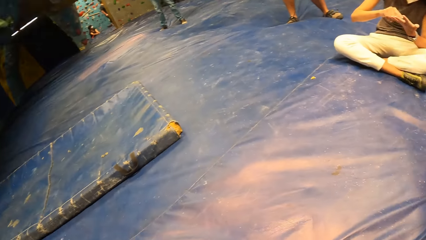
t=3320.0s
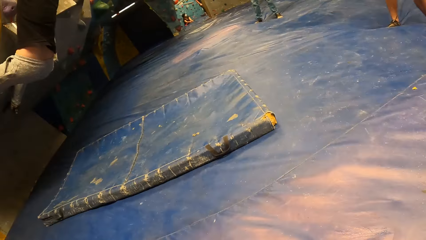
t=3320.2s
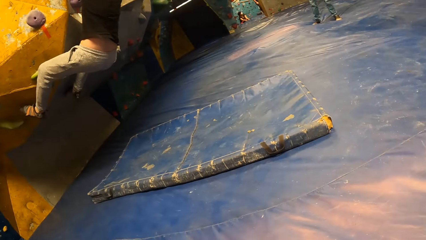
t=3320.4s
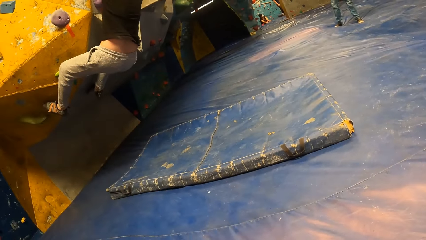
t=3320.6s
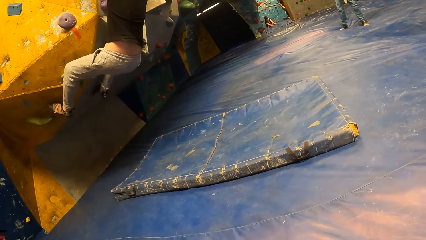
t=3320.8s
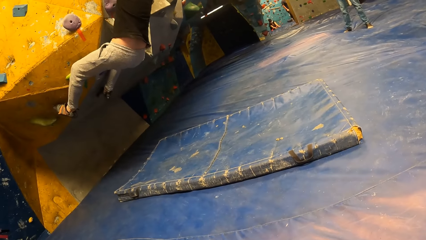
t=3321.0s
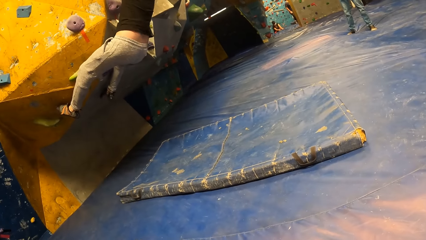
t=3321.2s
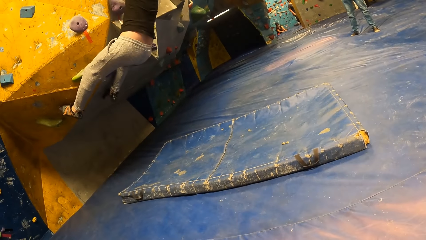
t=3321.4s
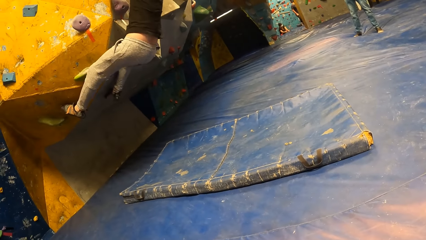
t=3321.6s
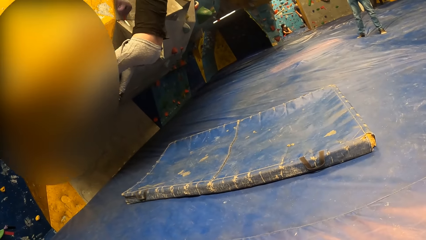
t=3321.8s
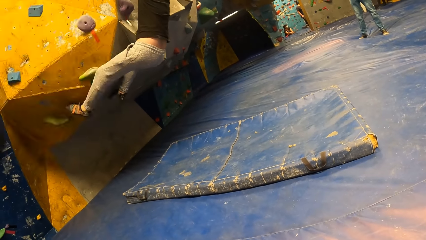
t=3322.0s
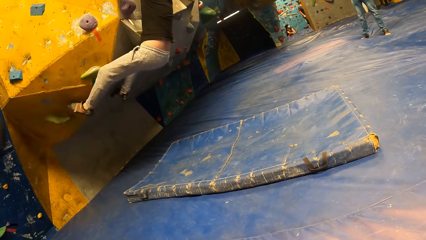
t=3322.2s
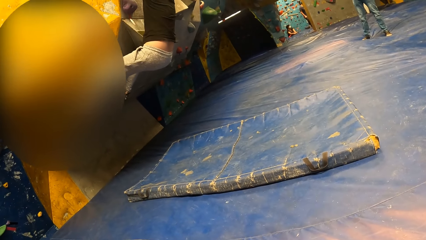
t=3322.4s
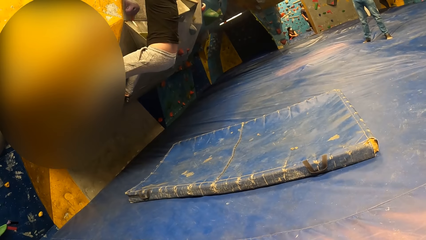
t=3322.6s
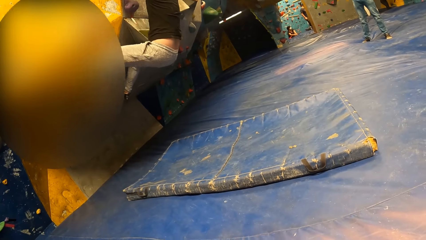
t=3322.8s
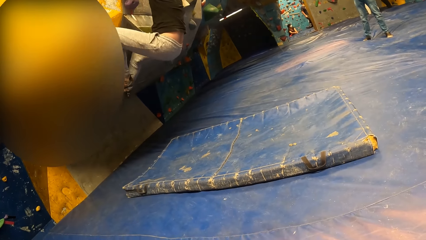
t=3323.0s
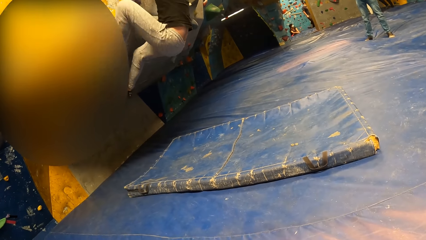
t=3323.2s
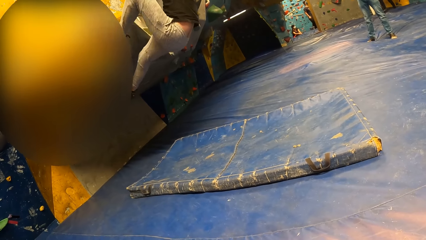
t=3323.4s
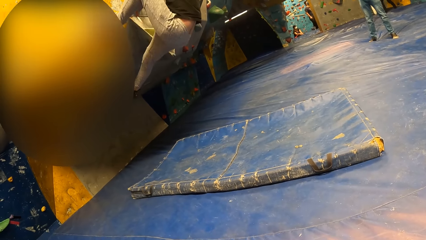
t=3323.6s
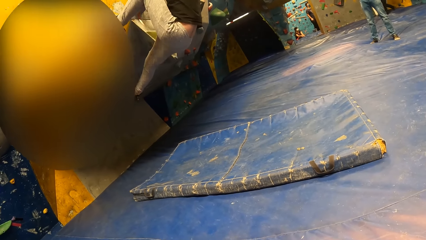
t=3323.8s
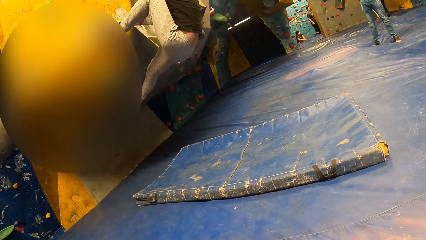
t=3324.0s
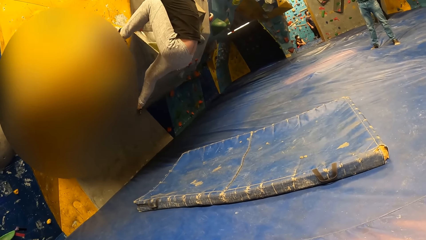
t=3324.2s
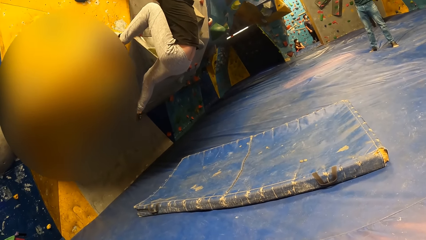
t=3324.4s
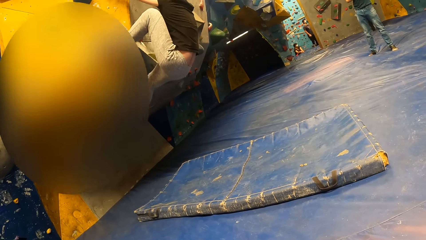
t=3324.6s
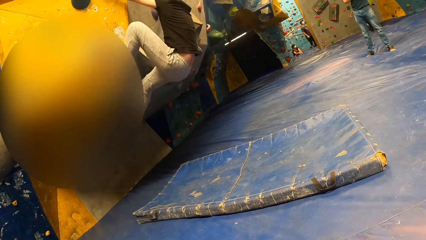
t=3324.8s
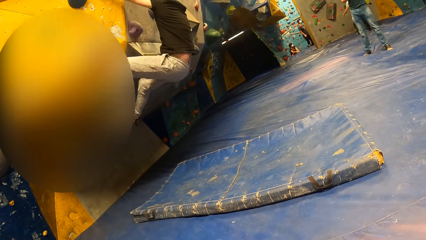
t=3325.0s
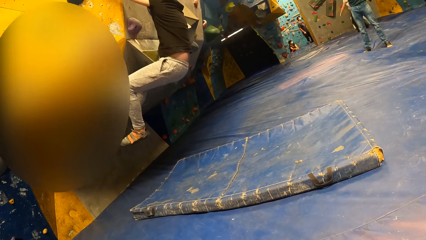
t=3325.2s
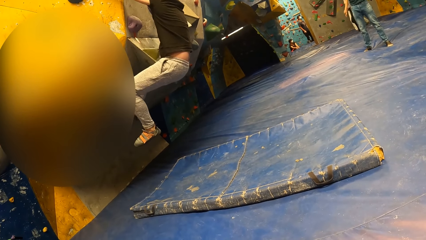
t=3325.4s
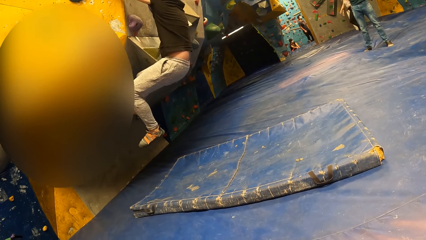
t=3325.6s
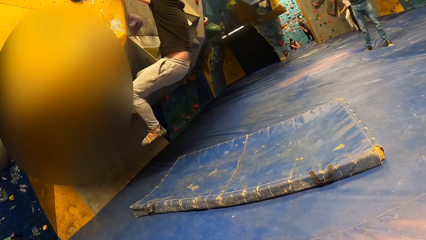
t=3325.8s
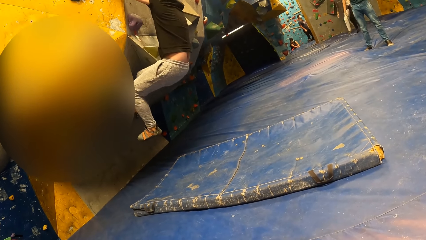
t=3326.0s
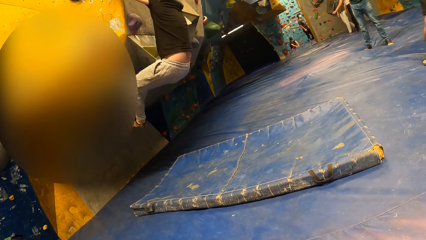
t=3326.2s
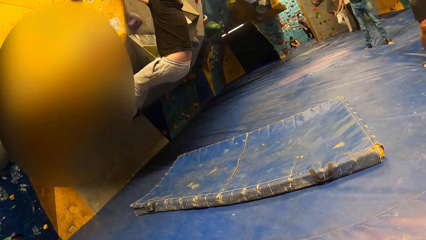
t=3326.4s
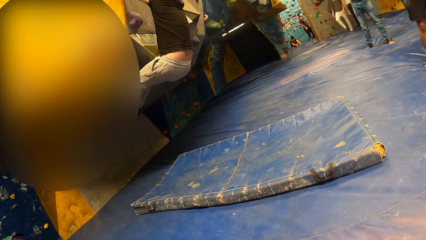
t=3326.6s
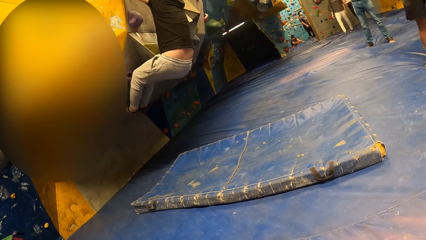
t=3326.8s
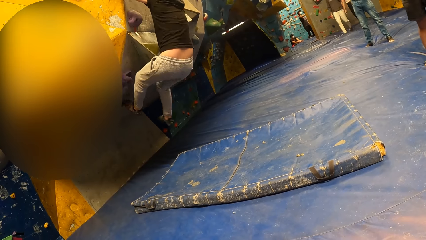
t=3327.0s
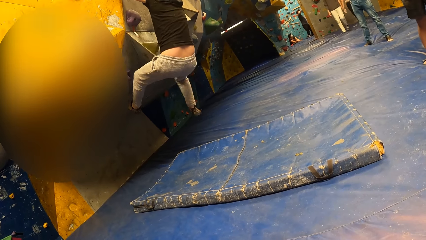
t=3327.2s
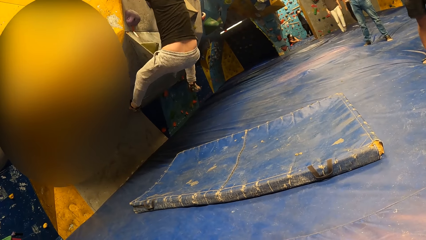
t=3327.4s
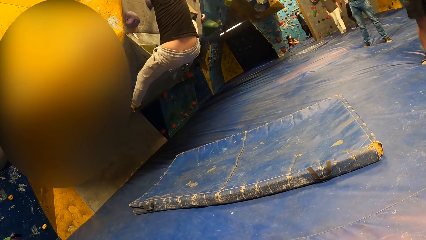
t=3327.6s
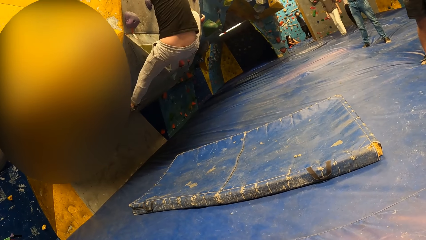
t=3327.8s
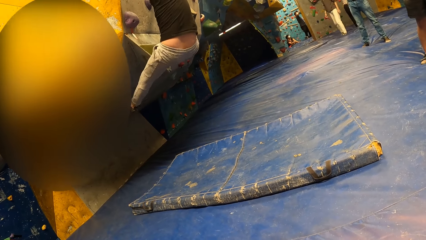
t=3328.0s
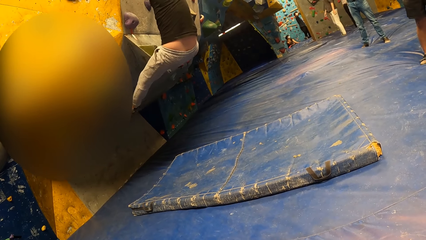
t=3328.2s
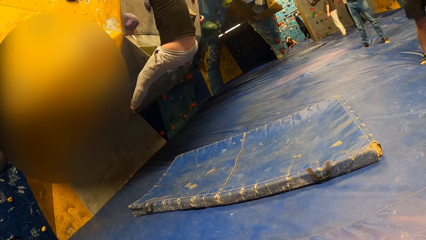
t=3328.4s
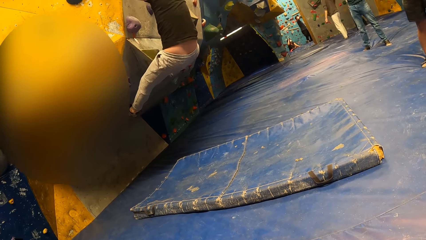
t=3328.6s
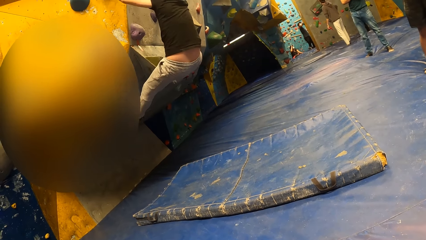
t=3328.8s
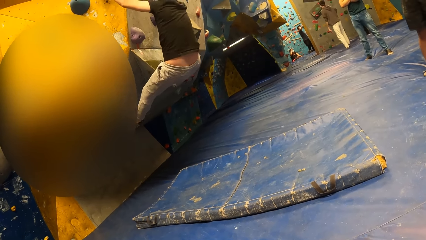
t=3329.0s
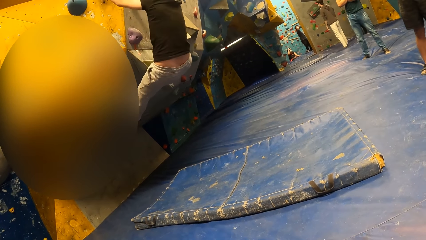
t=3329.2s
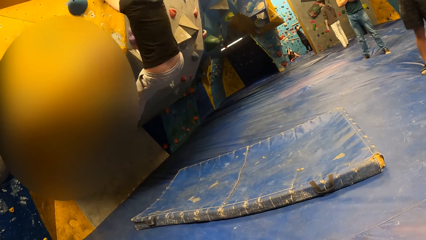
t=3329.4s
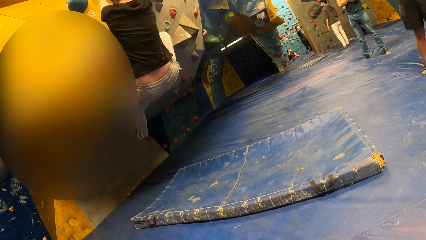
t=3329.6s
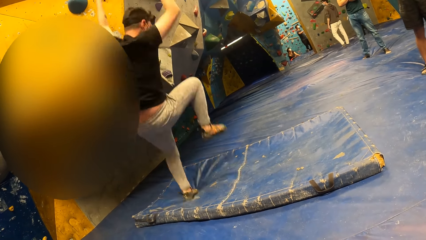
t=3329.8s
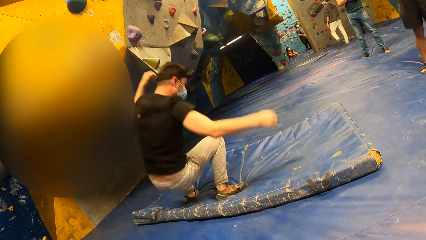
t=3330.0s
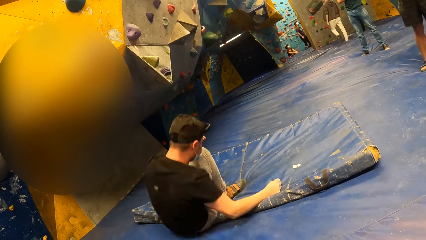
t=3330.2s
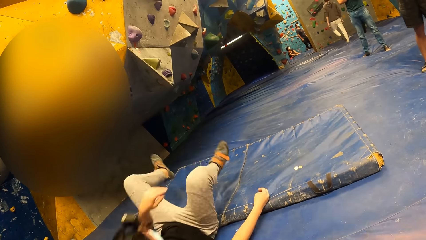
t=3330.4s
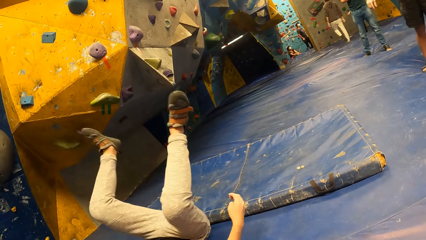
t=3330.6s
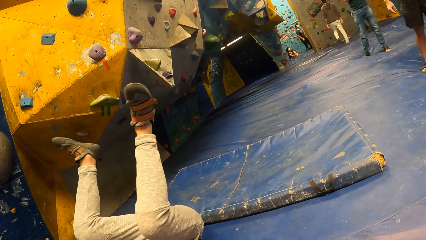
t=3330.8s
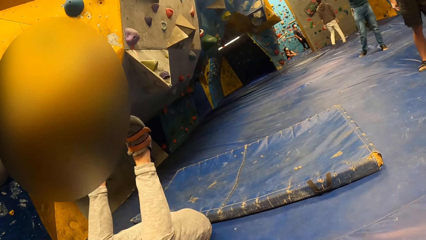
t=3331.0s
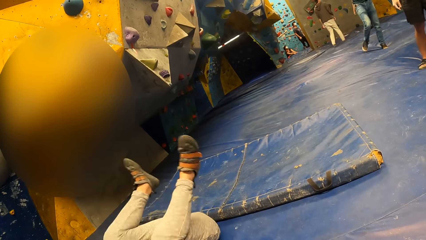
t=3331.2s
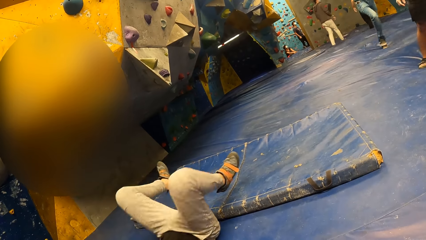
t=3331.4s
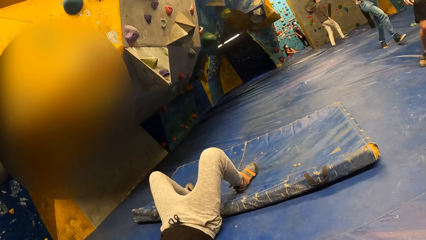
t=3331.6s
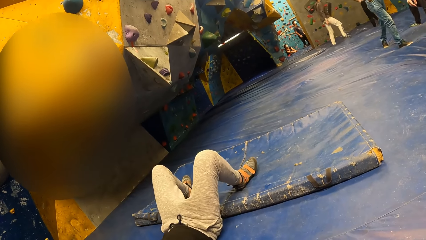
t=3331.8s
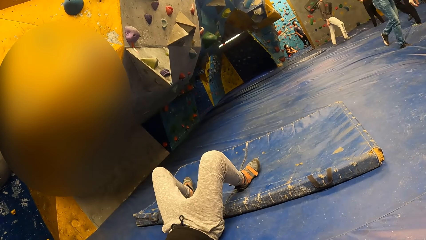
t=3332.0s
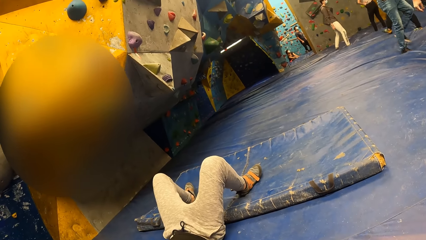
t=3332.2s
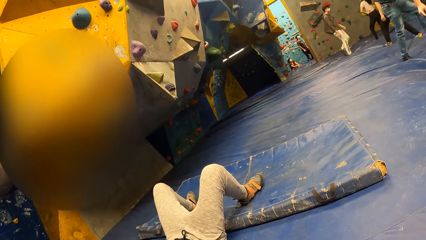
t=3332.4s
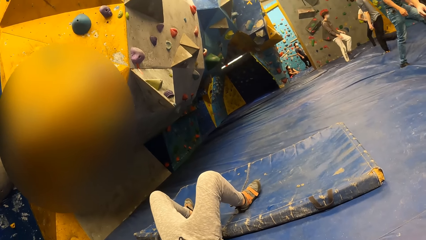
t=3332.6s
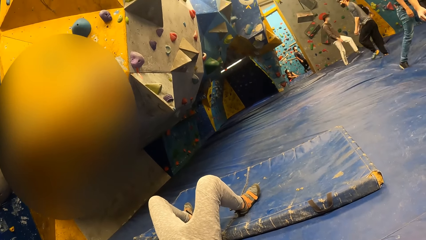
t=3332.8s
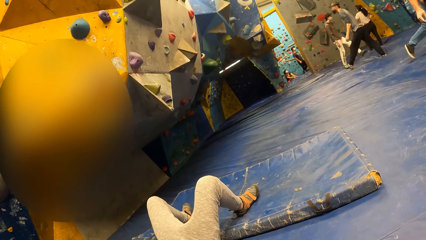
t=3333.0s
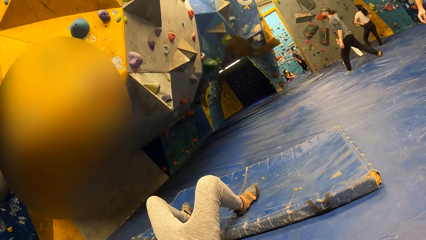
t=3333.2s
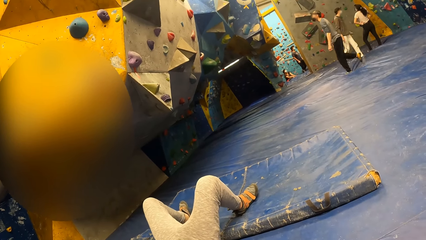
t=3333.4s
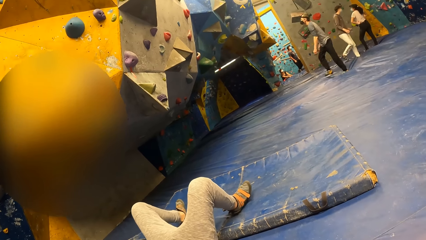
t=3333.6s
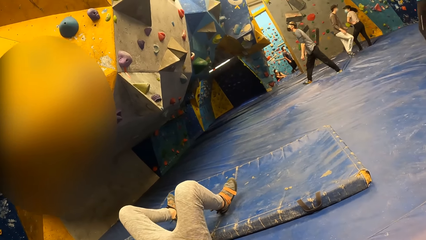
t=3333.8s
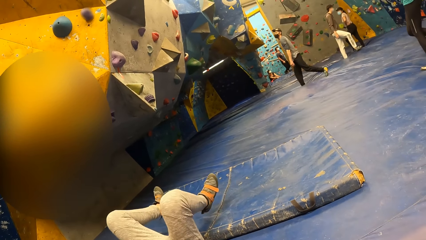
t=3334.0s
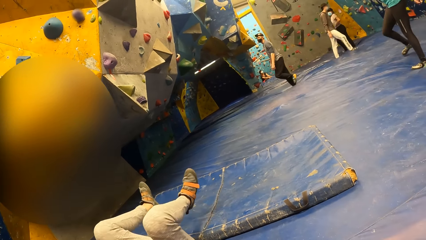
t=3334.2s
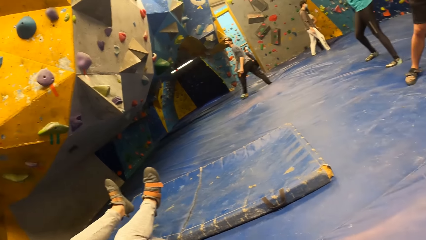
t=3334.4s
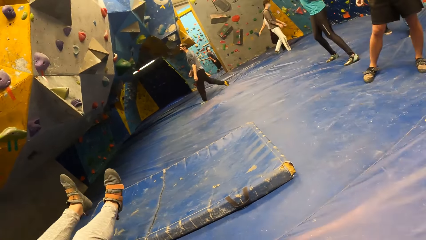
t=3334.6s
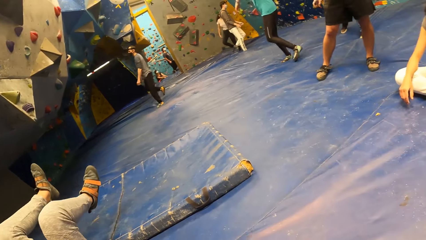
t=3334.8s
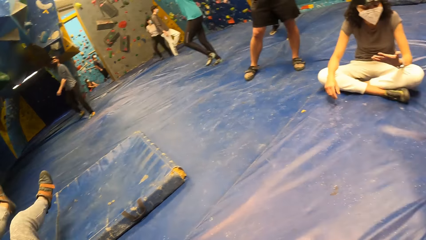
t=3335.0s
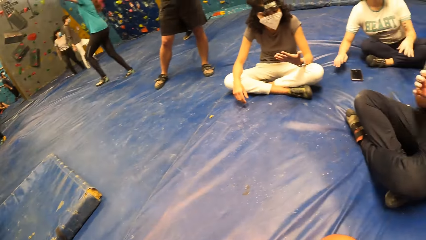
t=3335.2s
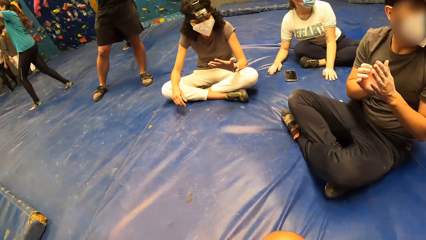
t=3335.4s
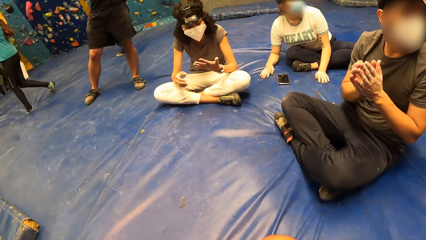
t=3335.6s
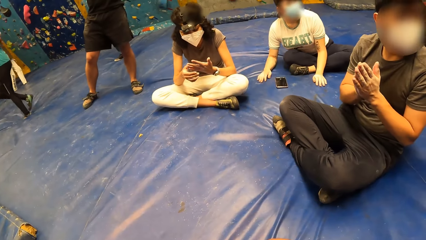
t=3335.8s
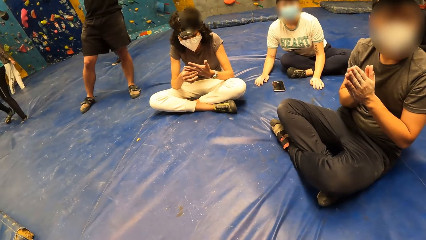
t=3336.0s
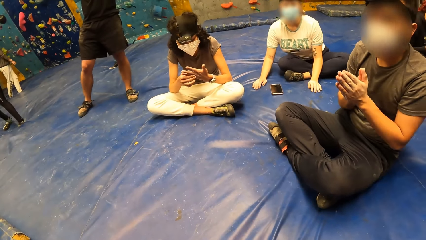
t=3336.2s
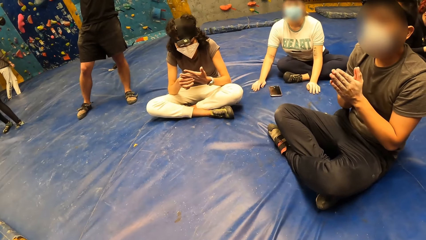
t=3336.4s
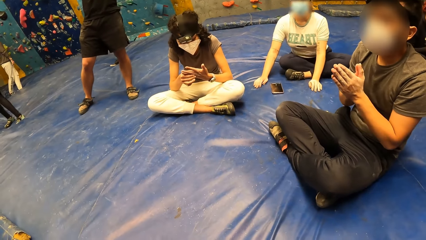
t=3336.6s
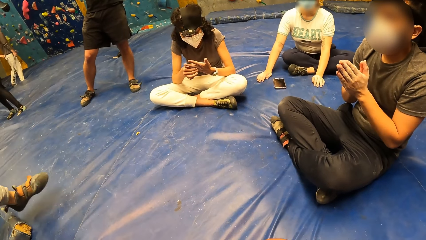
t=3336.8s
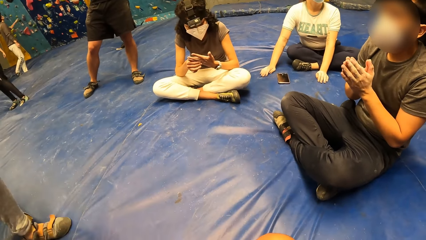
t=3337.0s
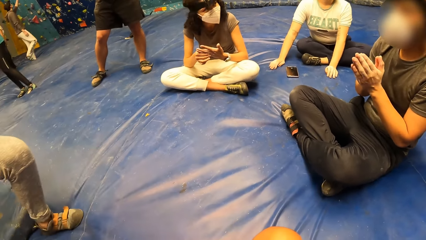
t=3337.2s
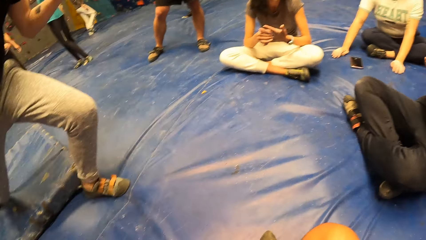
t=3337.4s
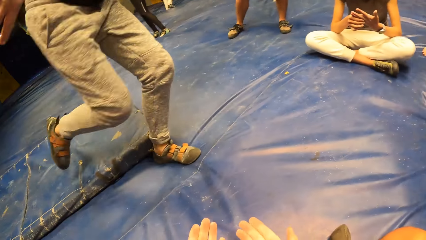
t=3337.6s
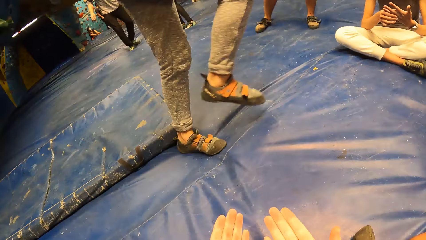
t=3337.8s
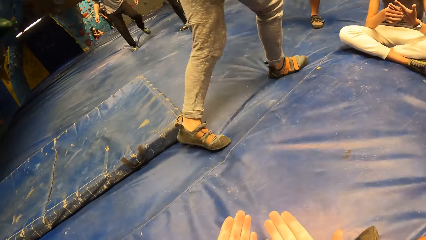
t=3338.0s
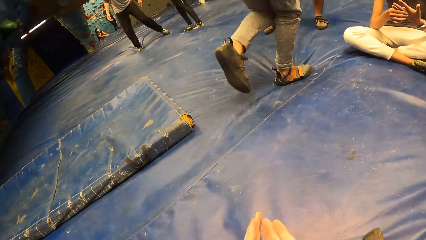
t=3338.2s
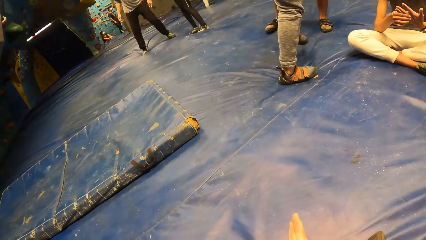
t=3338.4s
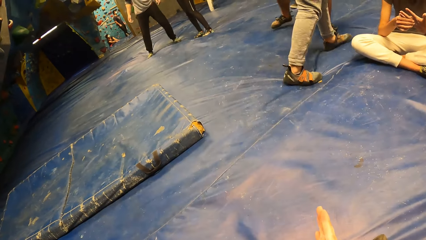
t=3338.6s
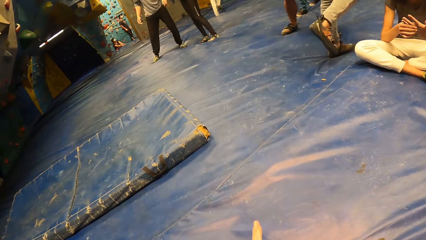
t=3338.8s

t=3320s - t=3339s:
A man climbs the bouldering wall. The man falls on the foam in front of the camera wearer. The man jumps off the bouldering wall. A person walks on the mat. Another person looks at her hands. A third person claps his hands. The man walks in front of the camera wearer.
